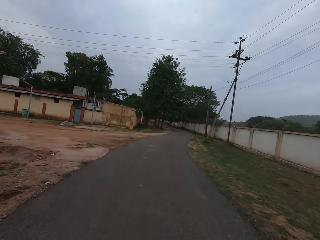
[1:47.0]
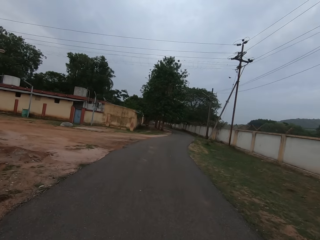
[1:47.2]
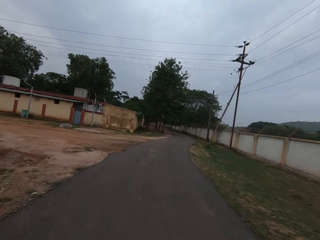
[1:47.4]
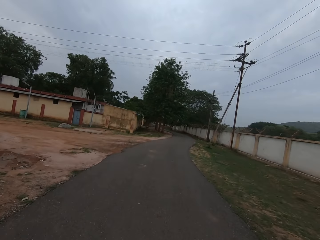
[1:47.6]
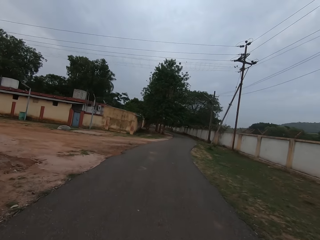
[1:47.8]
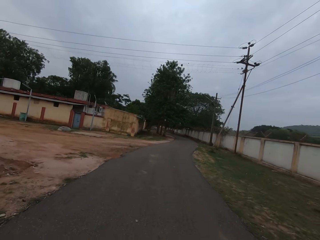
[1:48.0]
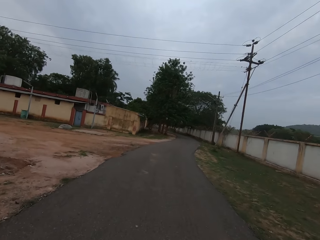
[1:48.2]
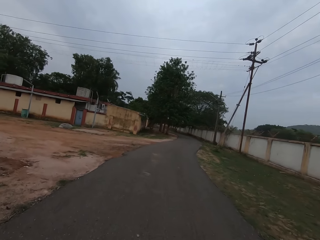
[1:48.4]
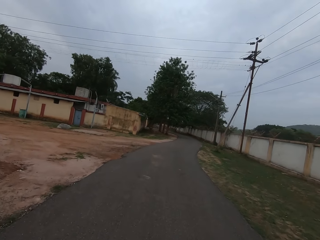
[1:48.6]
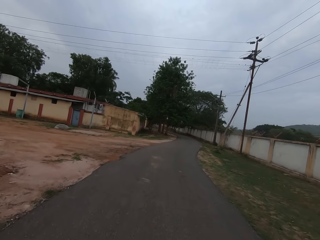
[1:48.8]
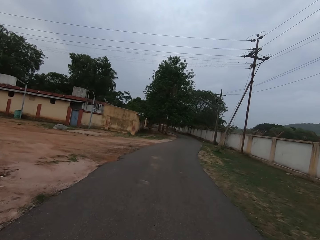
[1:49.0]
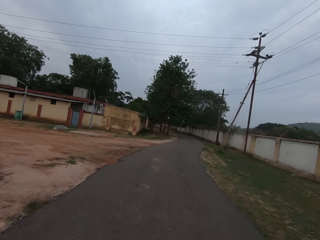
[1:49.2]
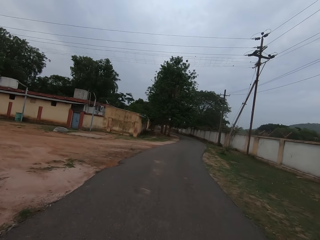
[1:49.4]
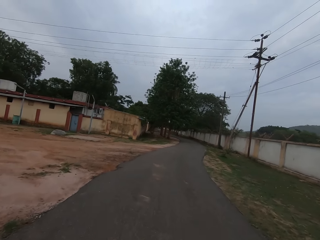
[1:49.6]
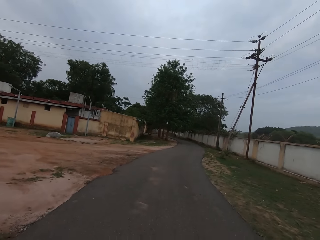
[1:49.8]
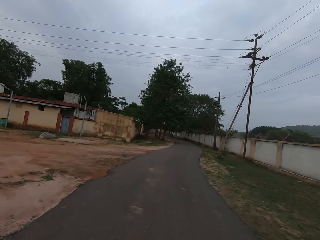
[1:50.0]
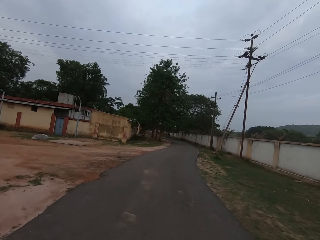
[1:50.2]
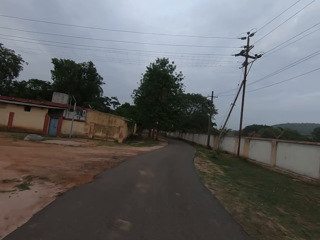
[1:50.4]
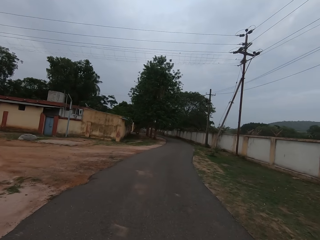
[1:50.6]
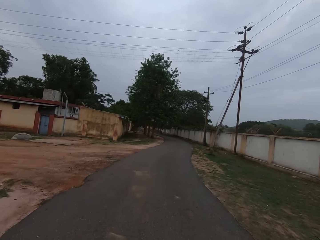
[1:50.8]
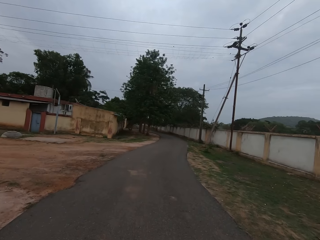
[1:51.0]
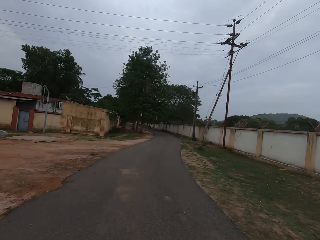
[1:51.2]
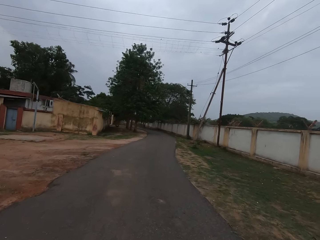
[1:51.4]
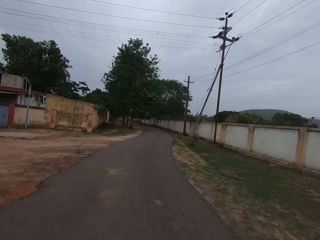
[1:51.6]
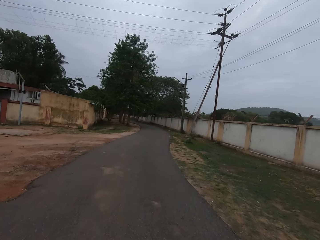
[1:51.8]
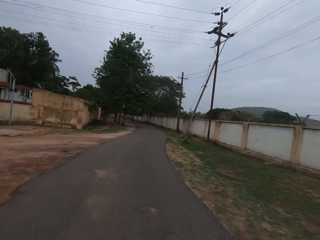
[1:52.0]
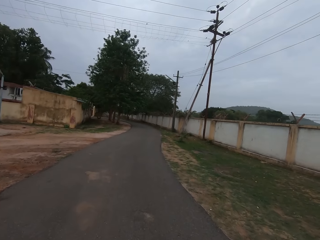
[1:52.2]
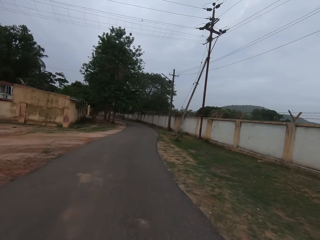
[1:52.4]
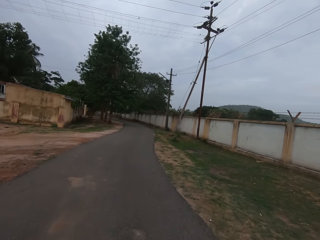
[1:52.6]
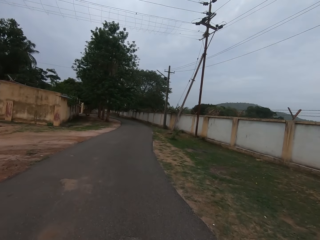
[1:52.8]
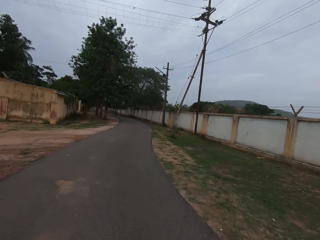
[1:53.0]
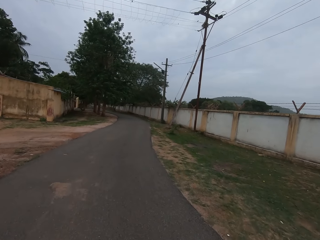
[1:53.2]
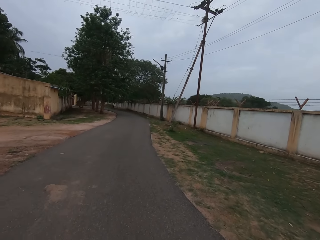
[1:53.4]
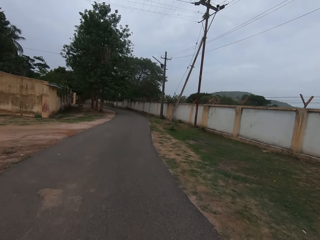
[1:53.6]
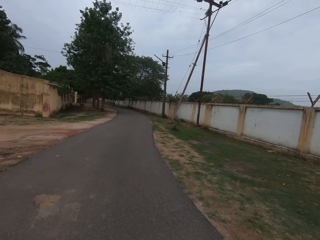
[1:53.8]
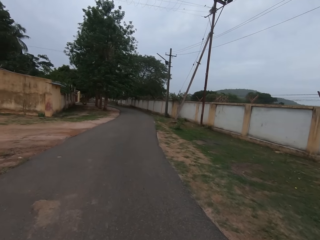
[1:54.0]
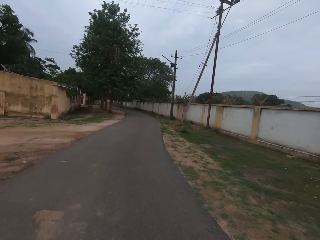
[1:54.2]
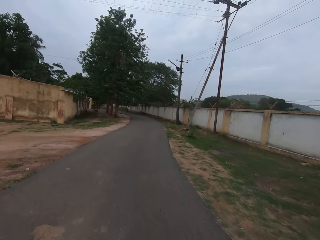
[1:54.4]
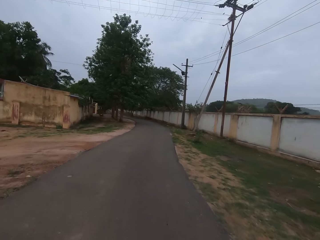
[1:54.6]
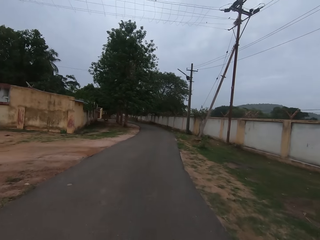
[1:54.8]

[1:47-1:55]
The camera wearer walks on the road.
